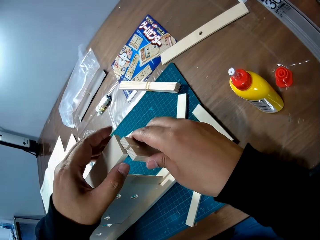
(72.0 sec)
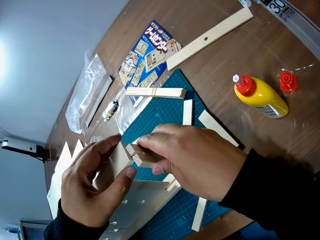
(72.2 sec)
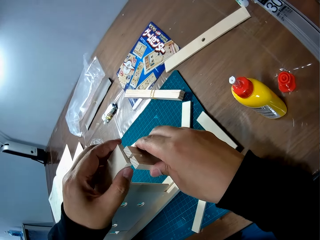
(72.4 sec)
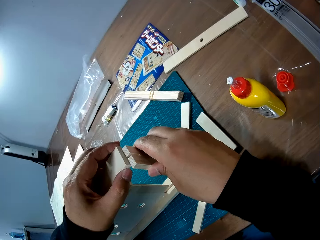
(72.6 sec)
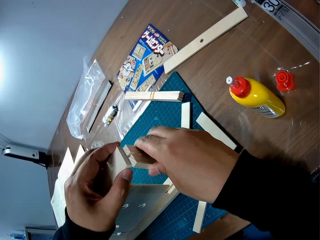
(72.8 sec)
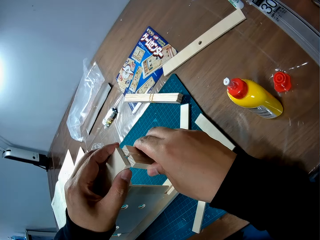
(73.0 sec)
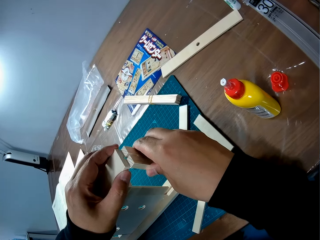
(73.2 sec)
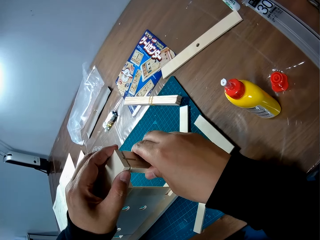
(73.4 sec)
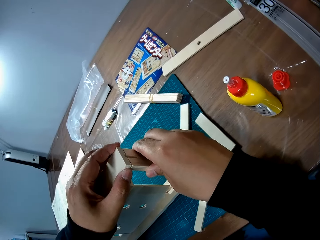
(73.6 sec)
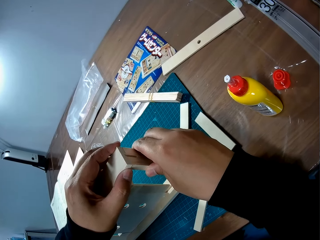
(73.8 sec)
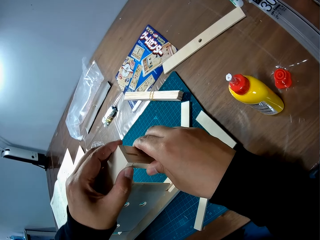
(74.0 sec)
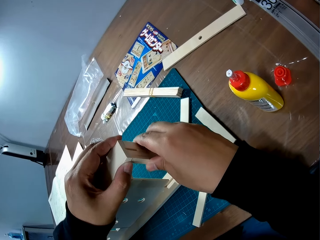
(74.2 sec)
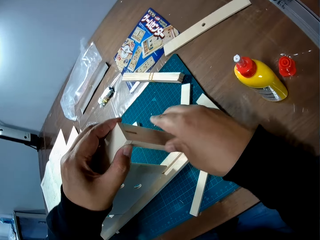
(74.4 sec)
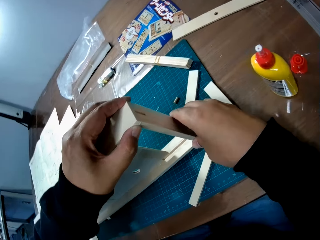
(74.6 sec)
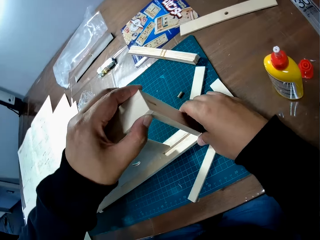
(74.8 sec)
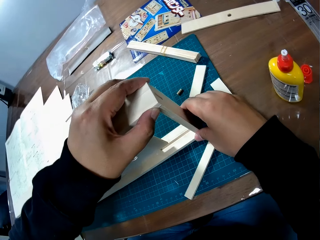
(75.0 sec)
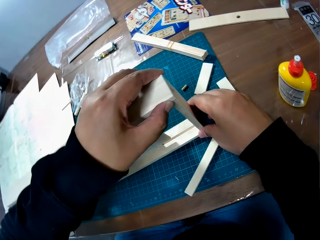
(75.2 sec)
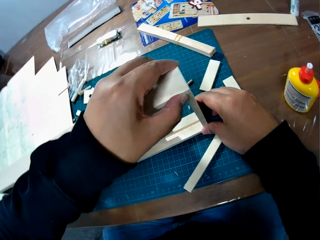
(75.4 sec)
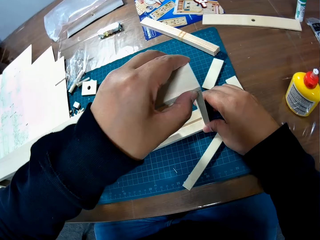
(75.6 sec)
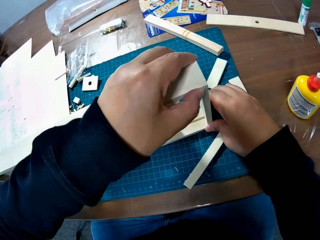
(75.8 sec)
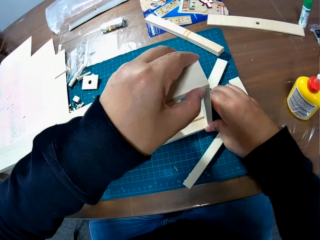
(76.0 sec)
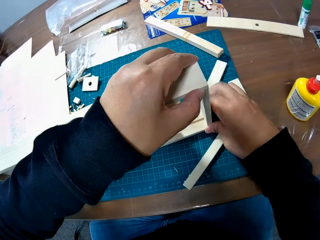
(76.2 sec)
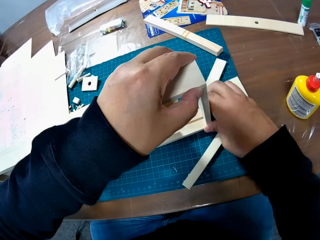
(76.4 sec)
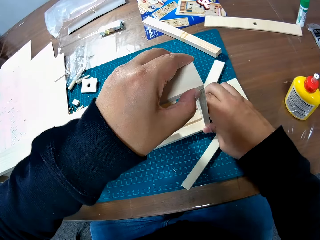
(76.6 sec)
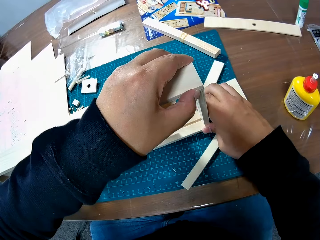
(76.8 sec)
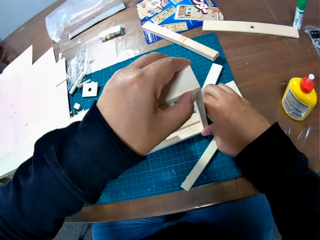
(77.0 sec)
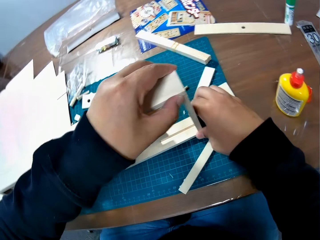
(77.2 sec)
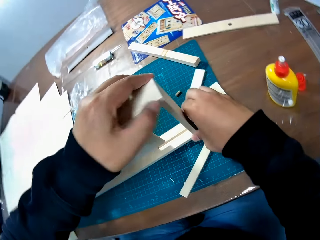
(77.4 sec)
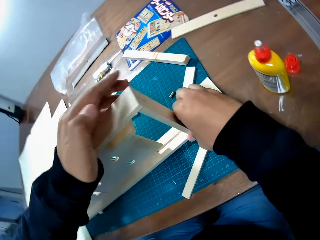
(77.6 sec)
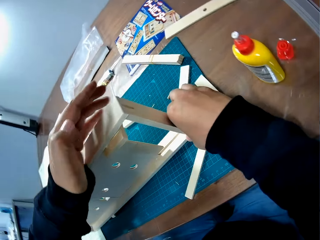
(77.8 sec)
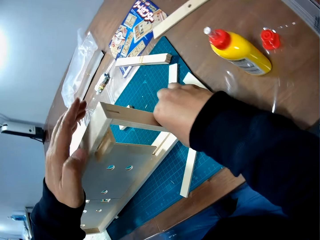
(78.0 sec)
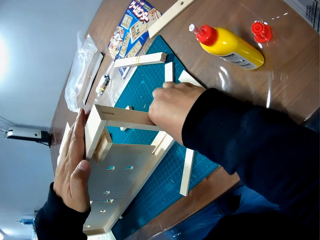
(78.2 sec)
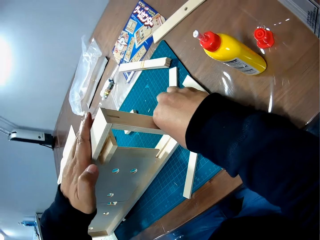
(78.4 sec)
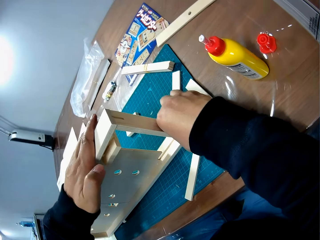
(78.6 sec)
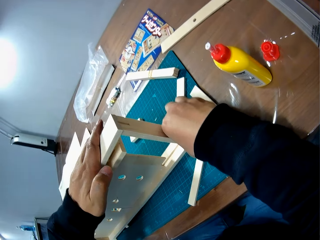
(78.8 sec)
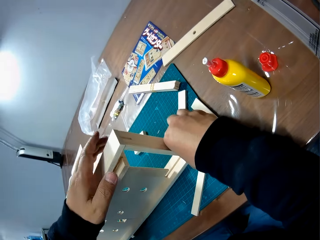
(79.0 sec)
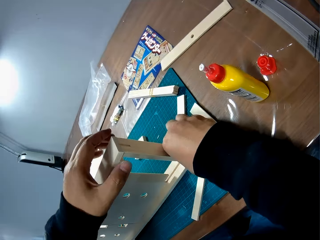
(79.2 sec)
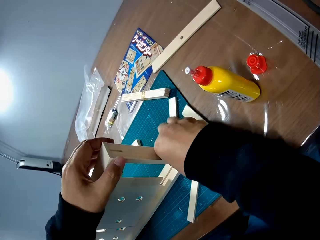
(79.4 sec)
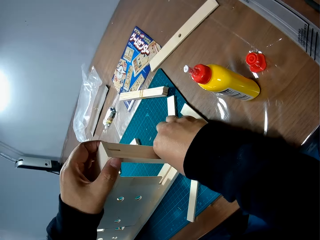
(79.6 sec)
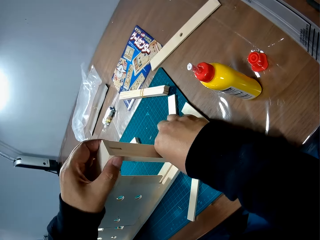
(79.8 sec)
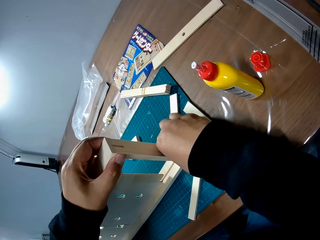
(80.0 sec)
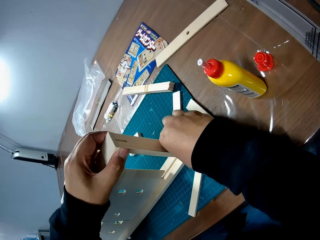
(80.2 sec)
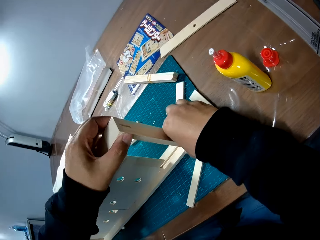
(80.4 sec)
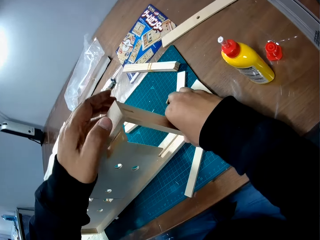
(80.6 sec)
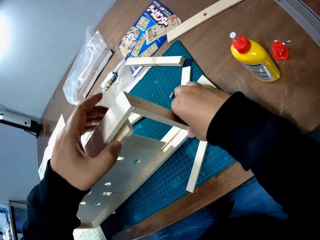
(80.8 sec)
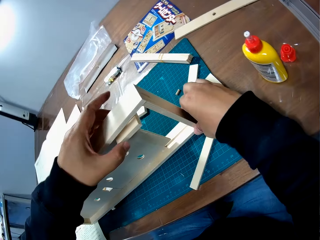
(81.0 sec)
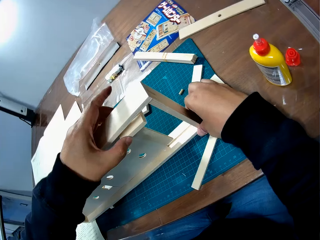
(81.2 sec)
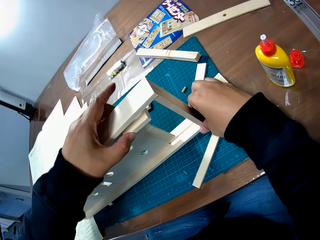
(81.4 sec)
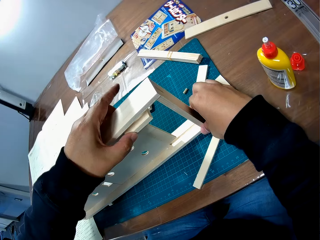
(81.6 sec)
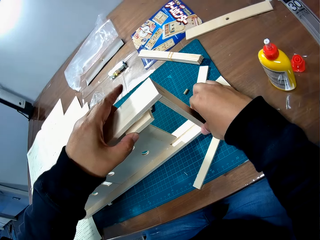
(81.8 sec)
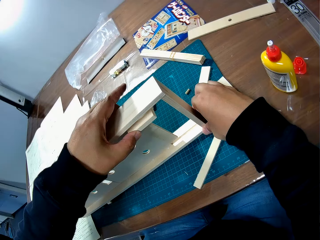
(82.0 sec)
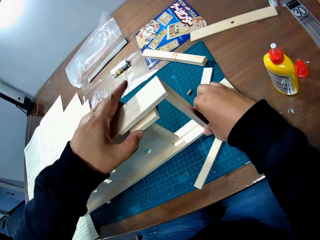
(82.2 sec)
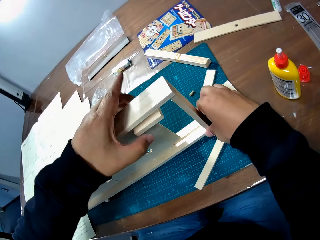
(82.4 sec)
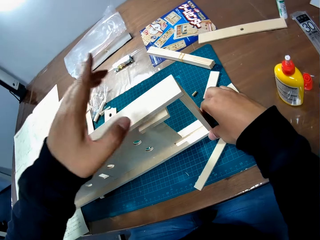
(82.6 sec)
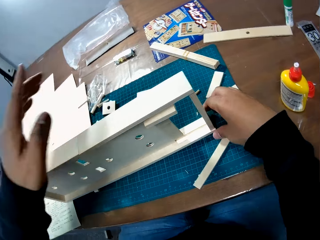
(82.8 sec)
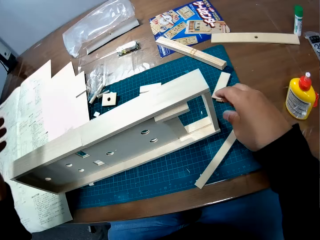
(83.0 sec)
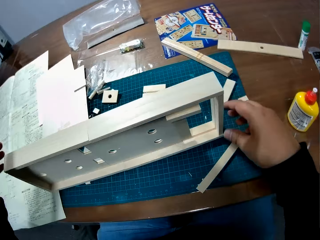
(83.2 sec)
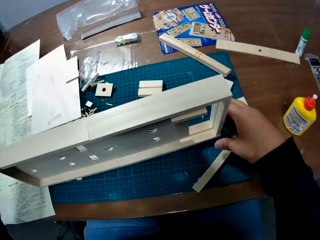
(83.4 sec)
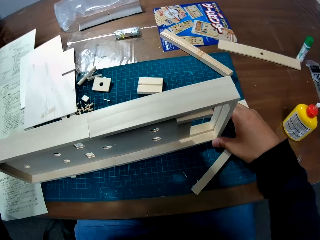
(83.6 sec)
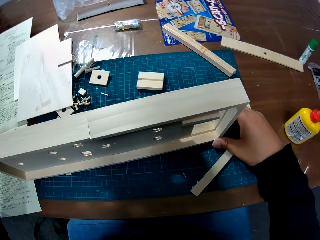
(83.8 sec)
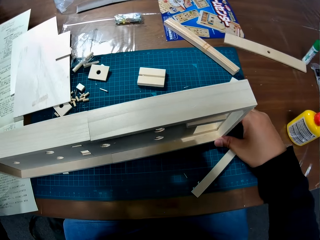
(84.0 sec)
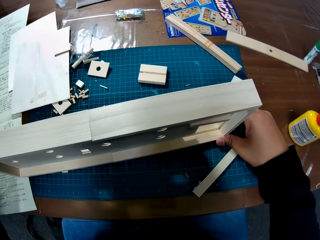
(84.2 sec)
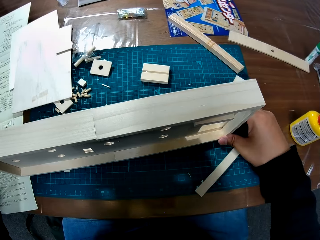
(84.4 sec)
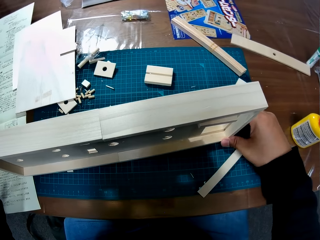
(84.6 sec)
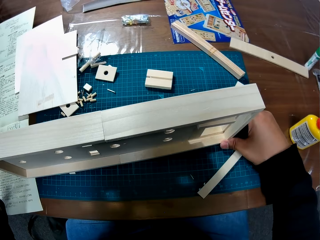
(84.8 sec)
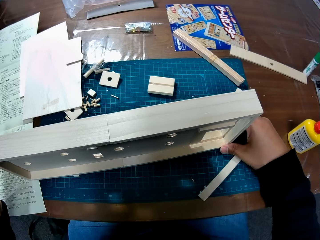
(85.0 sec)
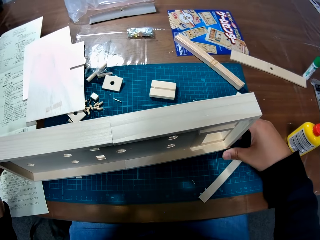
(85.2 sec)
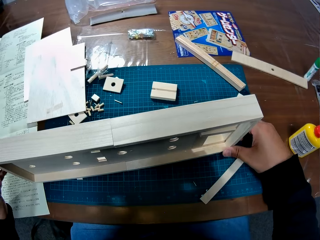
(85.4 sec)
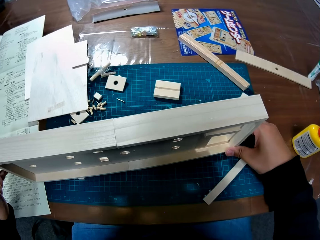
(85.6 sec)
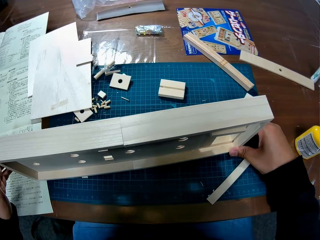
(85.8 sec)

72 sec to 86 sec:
The camera wearer fixes the wood on the craft. They hold the wooden craft. They touch the wooden craft. They fix the wooden craft. They hold the wooden craft.

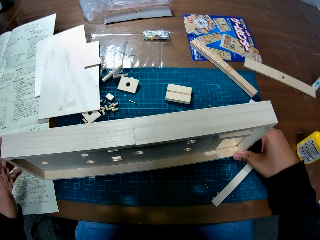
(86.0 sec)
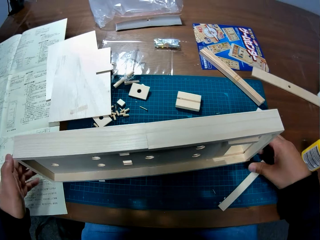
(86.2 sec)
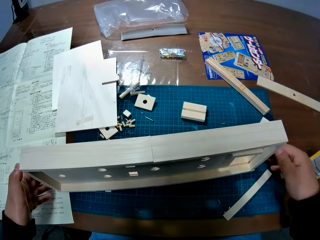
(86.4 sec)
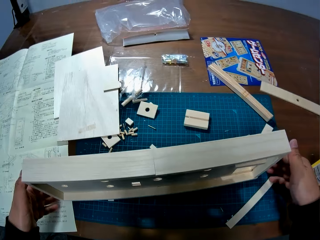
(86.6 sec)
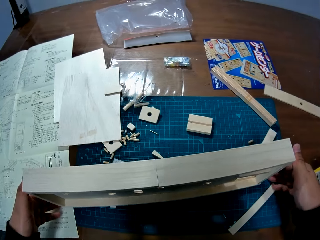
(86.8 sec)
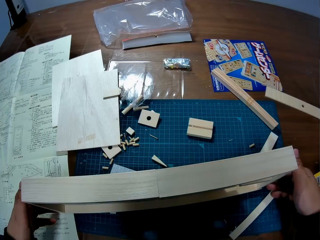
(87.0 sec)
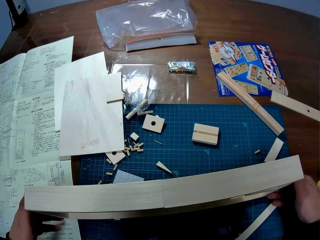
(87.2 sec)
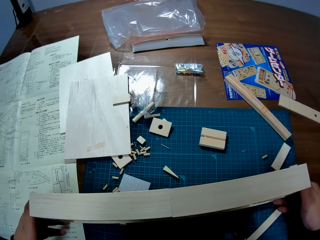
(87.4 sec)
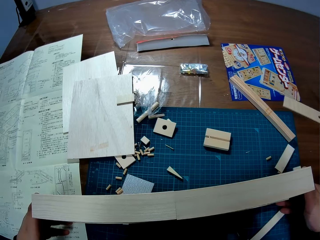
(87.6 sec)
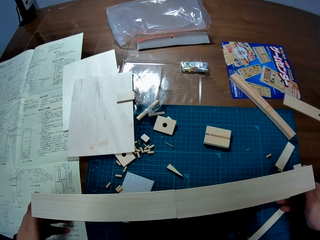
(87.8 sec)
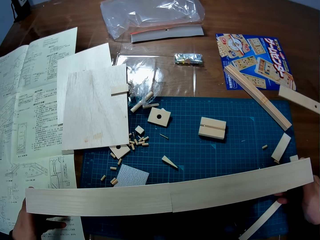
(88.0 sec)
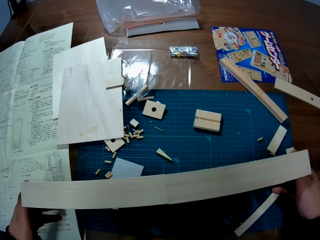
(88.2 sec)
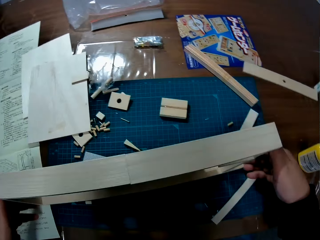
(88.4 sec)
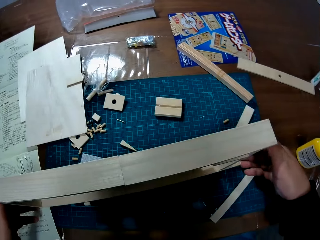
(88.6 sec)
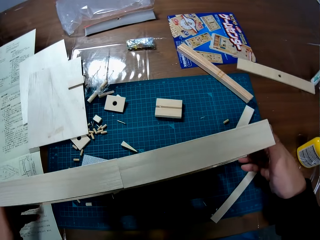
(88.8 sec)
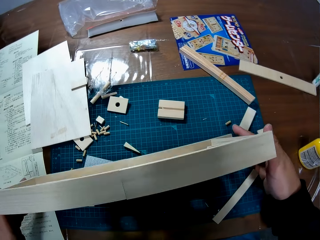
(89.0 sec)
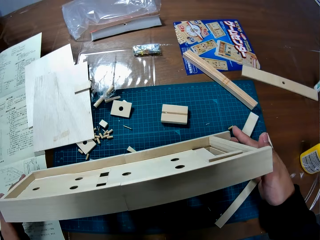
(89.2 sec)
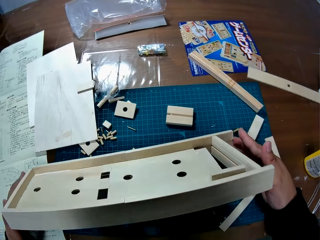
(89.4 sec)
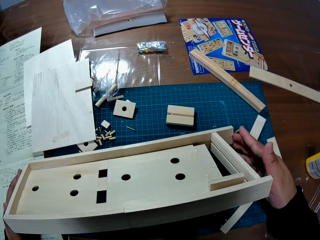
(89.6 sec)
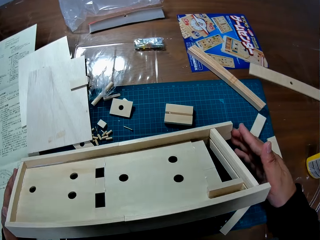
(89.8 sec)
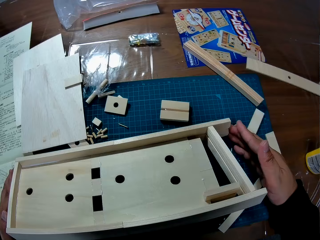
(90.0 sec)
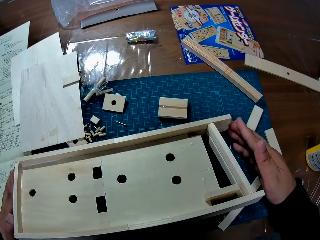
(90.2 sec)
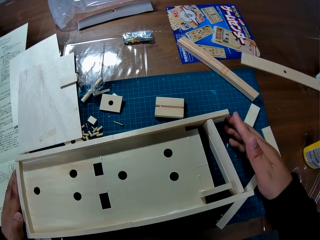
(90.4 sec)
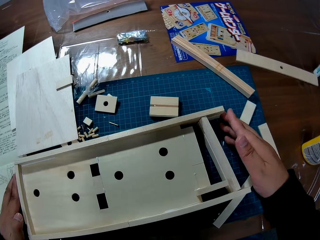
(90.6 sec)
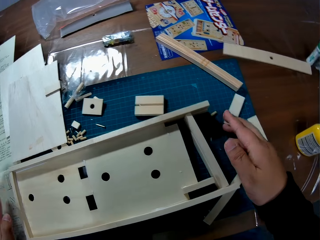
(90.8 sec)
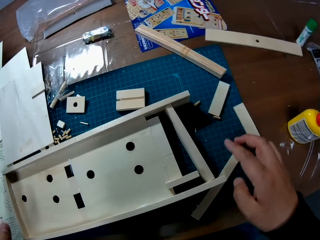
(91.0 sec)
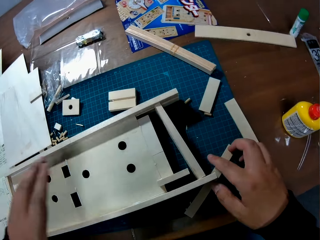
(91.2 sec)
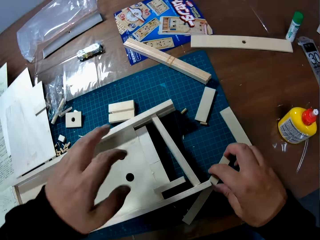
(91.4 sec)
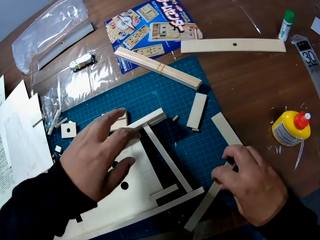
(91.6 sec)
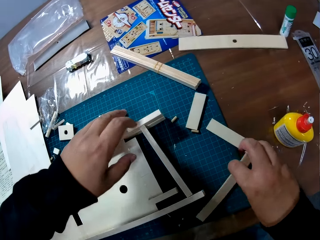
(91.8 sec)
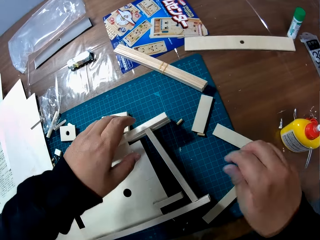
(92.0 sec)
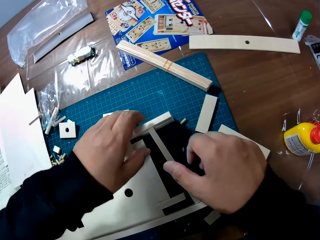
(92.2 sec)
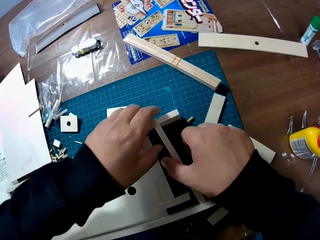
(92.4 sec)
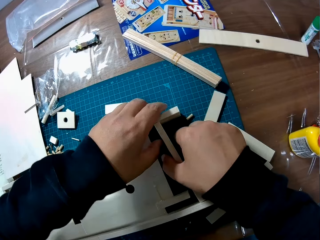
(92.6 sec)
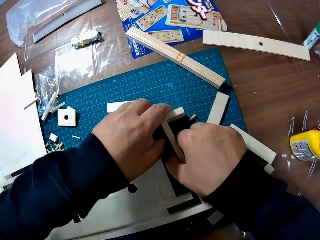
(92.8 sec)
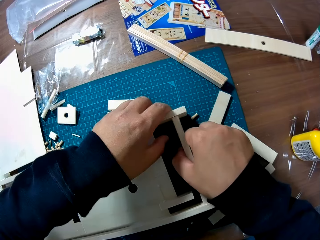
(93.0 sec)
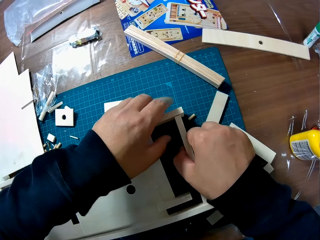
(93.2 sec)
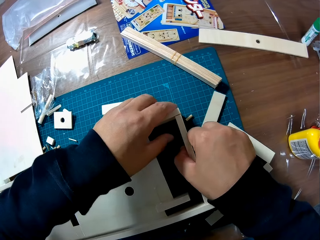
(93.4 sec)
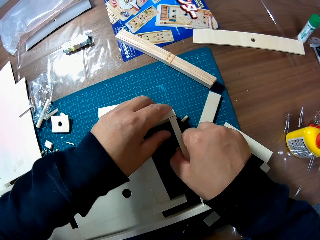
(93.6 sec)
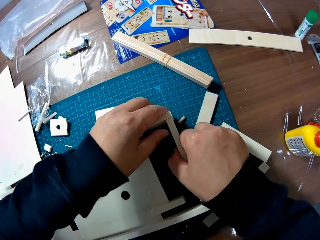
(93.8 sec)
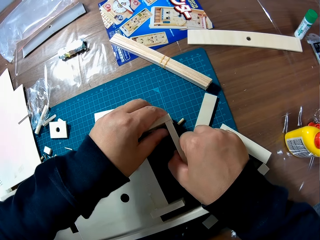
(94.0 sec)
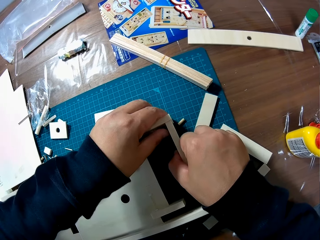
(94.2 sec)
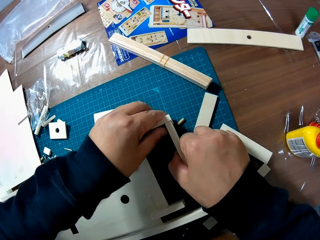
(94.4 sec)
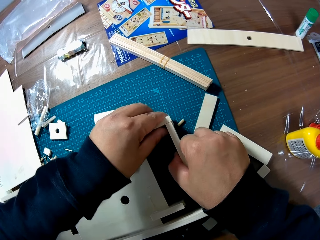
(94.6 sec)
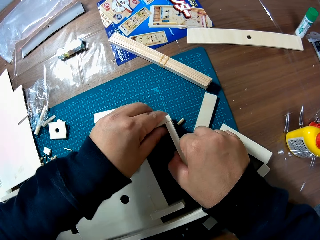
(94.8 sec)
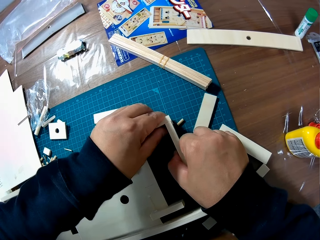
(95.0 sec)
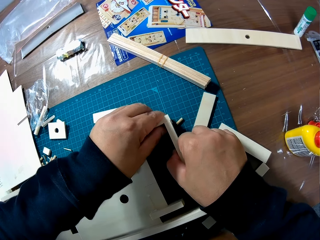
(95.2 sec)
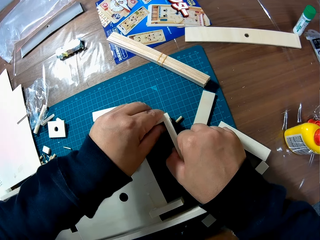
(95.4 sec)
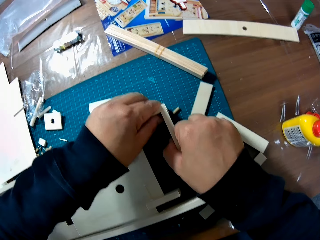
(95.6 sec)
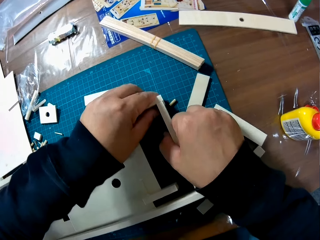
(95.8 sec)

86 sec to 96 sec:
The camera wearer adjusts all the wood pieces on the craft. They turn the wooden craft. They lay the craft on the table. They move the pieces of wood. They hold the wooden craft. They adjust the last piece of wood on the craft. They fix the wooden craft.
